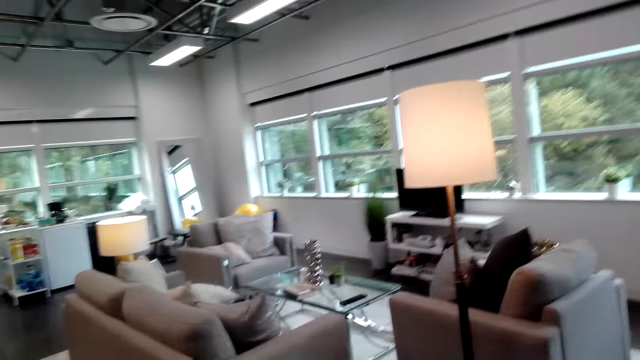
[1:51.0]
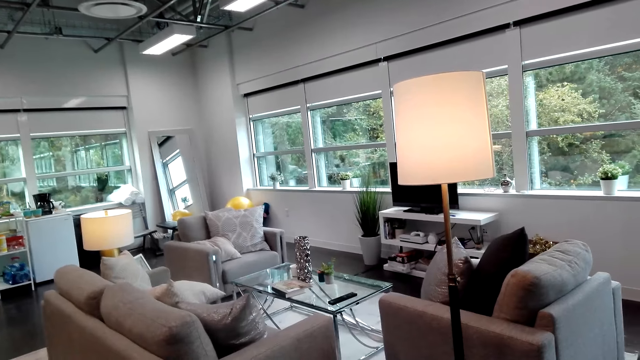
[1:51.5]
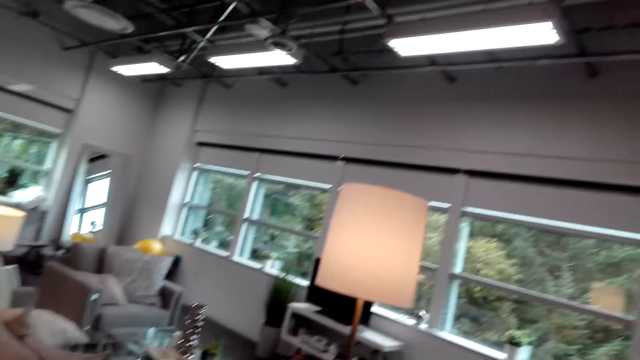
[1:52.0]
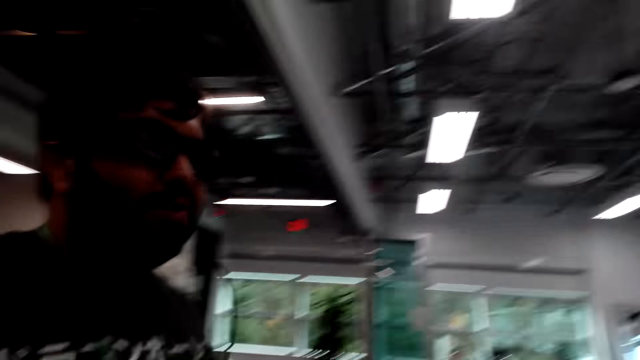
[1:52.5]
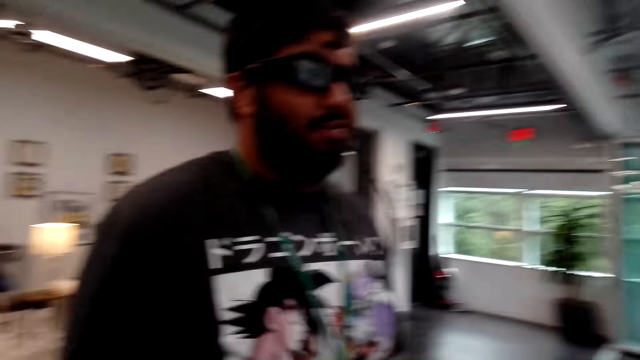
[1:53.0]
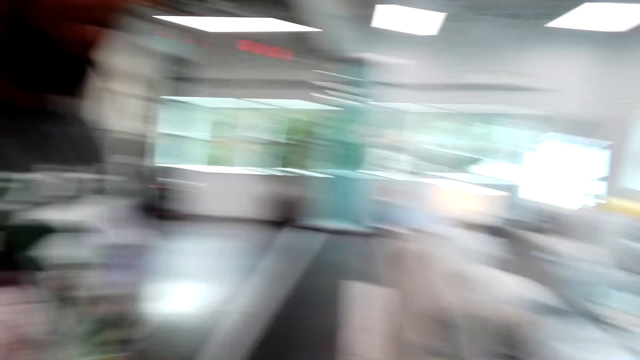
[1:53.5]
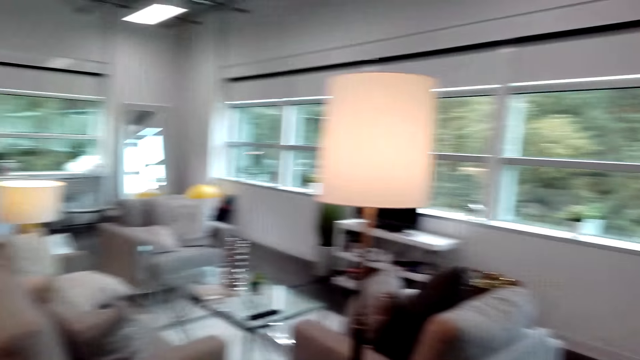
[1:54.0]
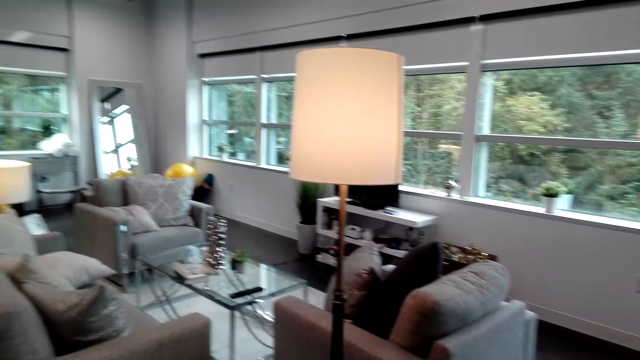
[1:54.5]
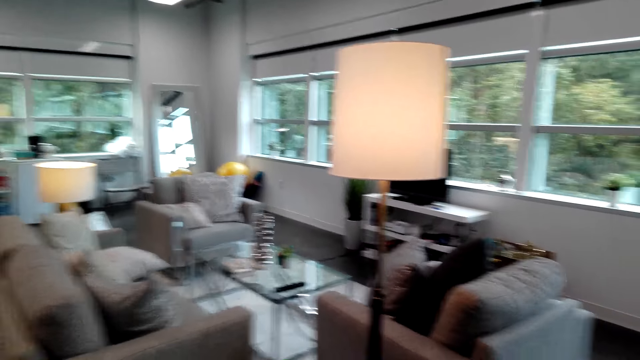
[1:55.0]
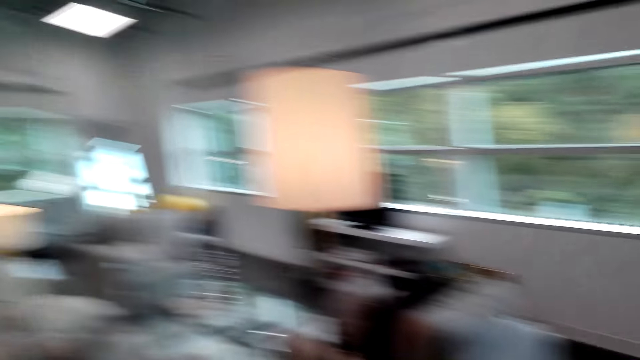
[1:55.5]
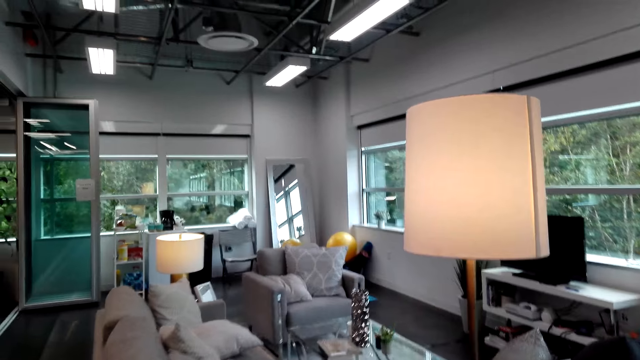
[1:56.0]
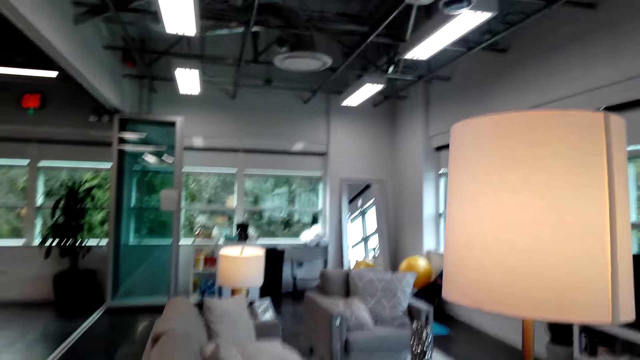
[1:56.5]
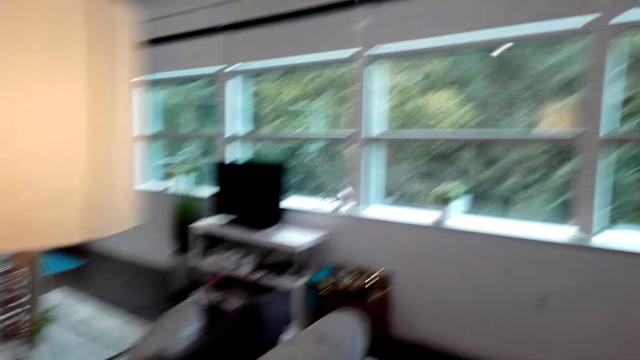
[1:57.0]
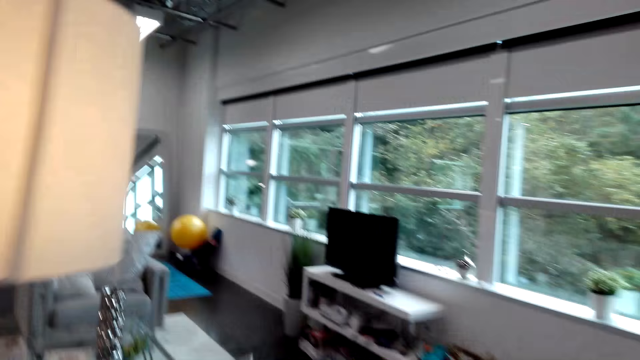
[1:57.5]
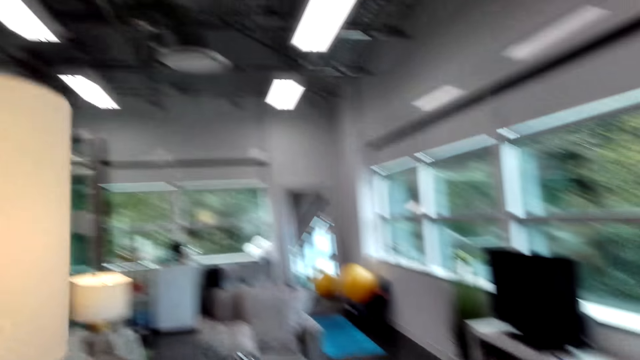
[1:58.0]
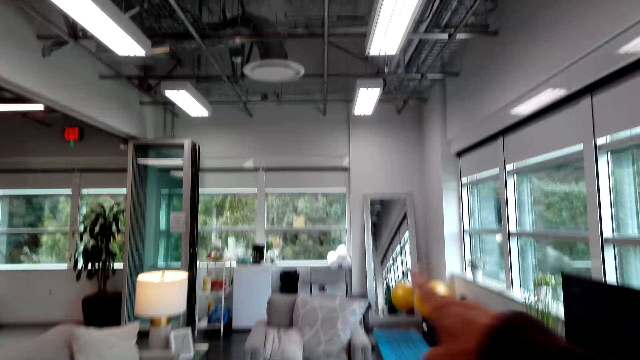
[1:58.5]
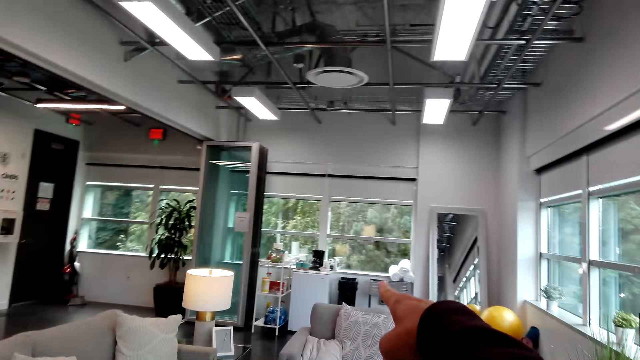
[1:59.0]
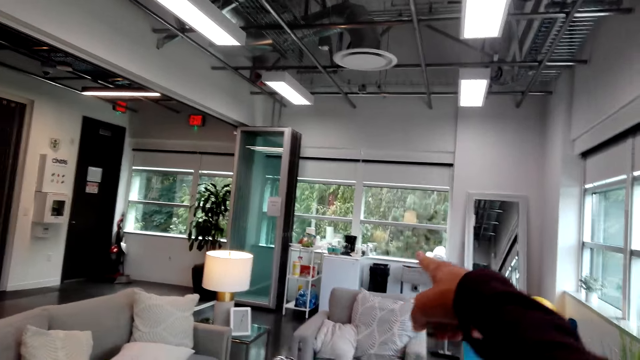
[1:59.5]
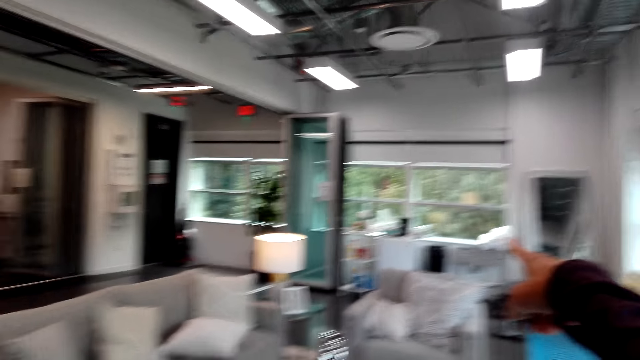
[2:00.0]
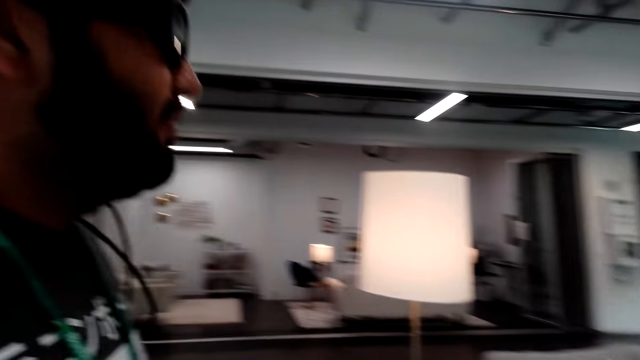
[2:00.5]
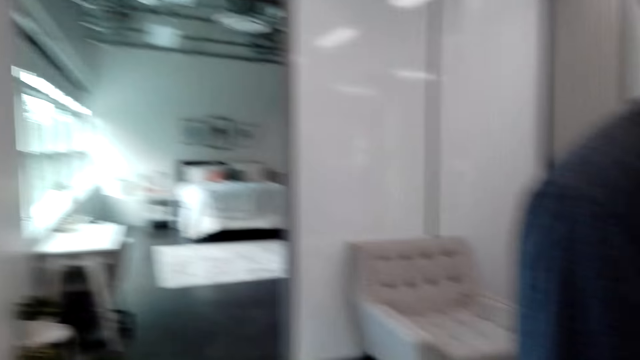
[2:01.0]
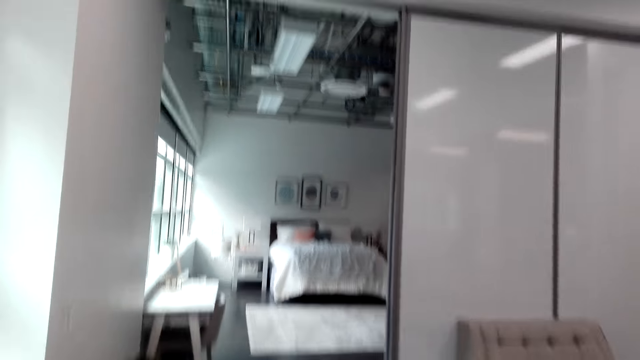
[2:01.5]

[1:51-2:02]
The camera wearer points towards the kitchen with her right hand.

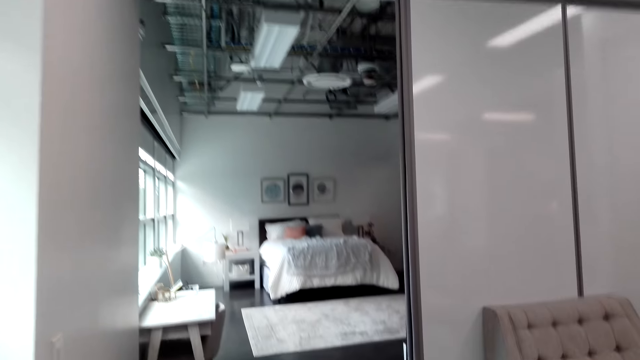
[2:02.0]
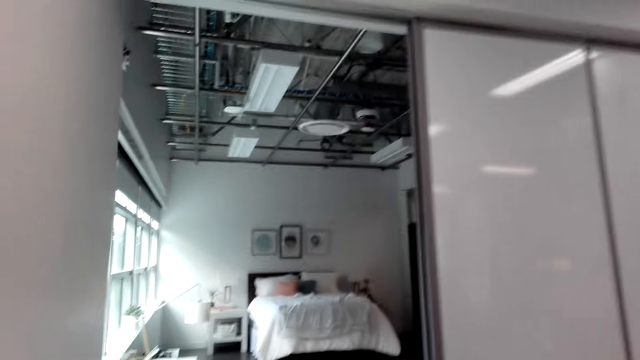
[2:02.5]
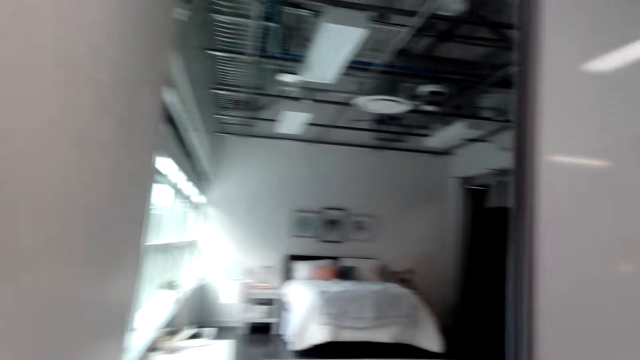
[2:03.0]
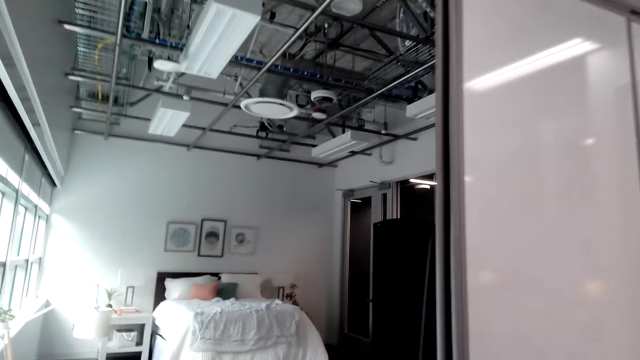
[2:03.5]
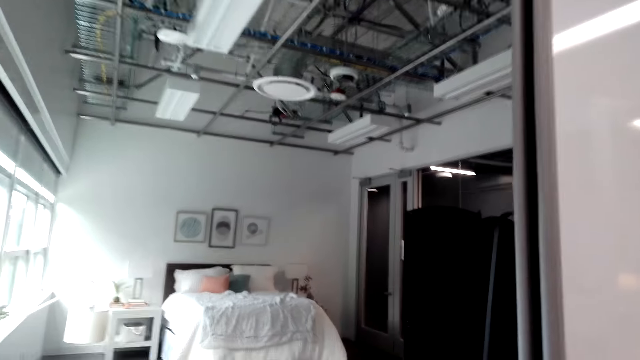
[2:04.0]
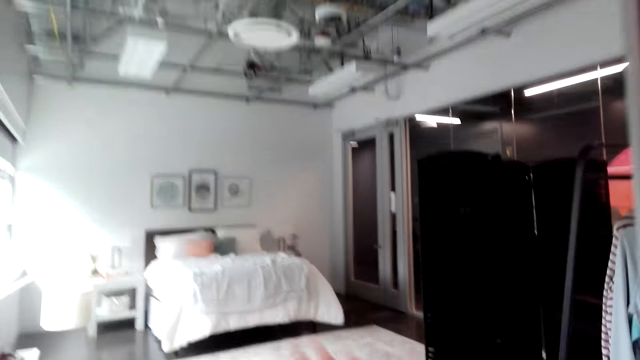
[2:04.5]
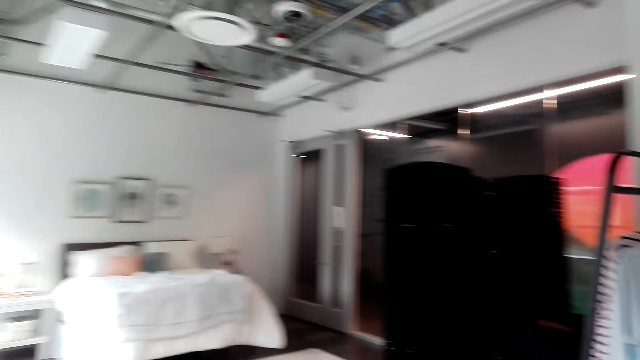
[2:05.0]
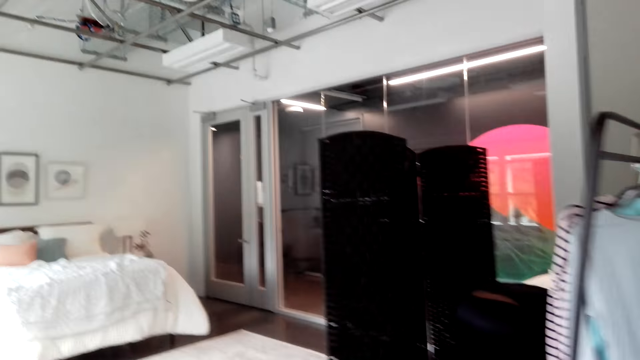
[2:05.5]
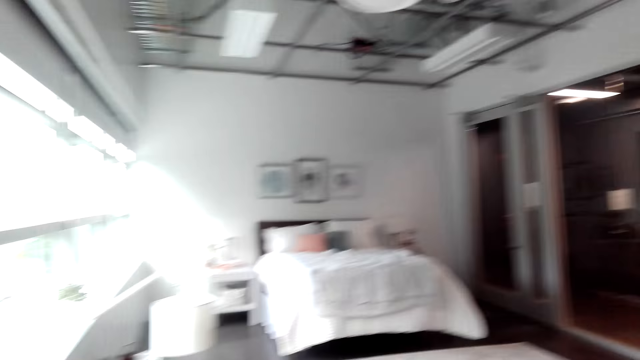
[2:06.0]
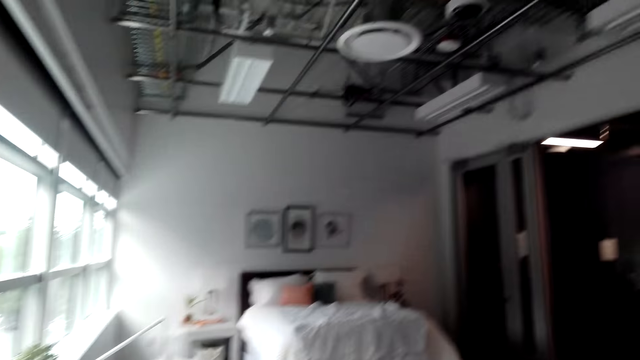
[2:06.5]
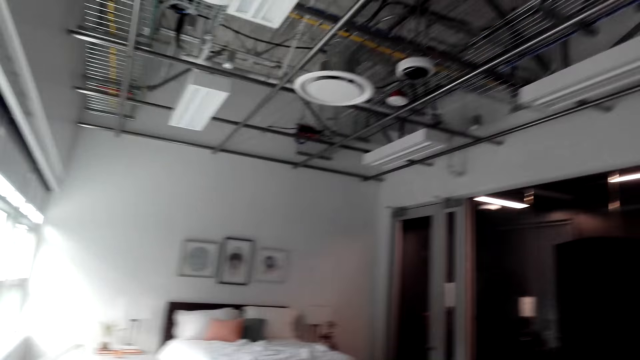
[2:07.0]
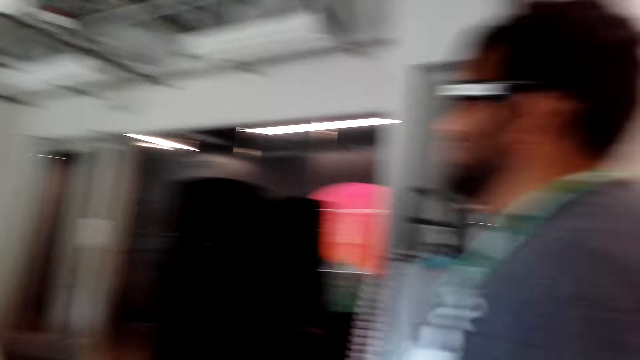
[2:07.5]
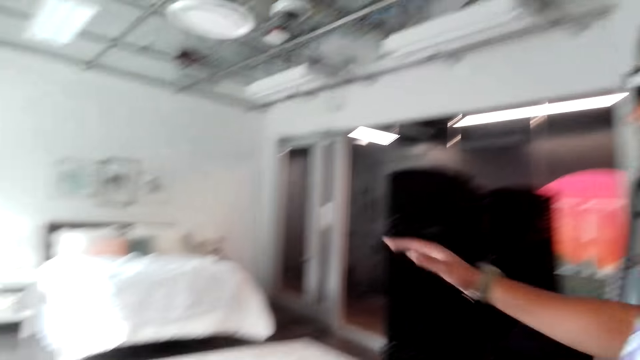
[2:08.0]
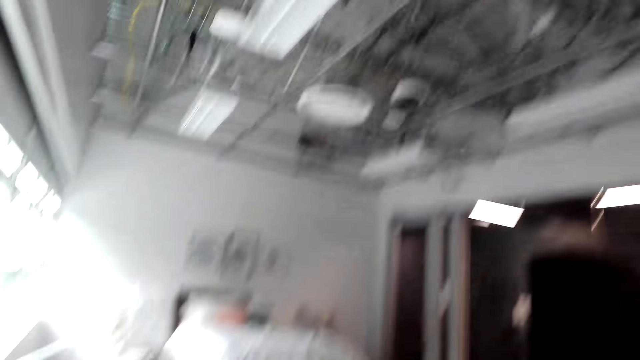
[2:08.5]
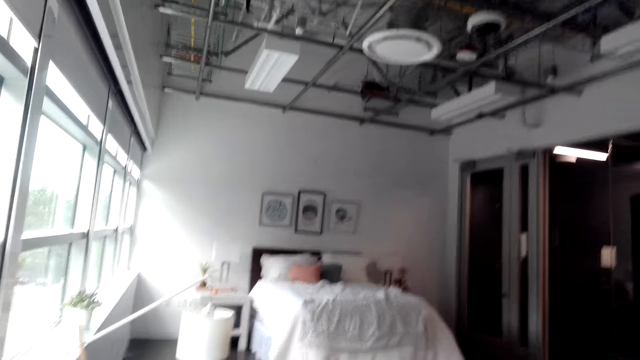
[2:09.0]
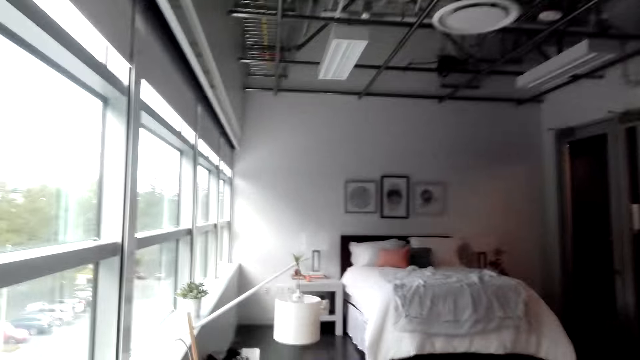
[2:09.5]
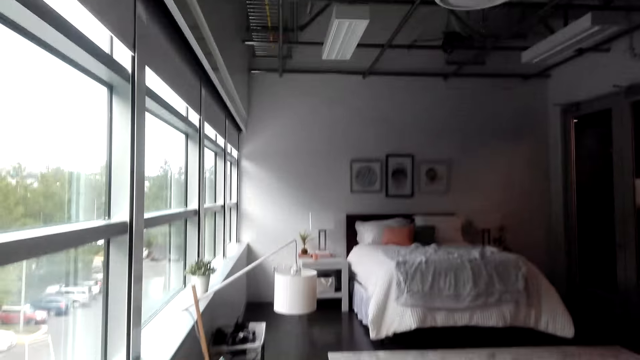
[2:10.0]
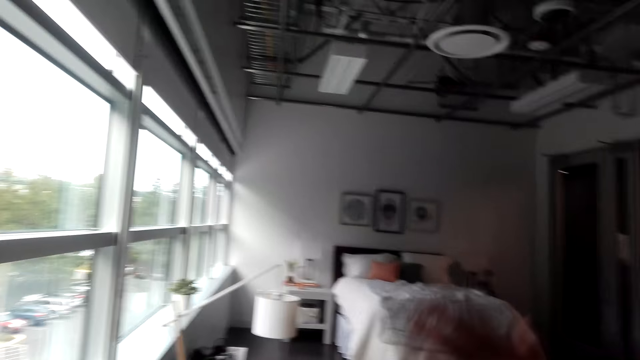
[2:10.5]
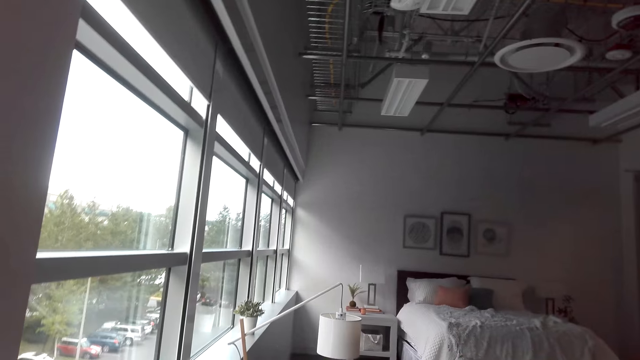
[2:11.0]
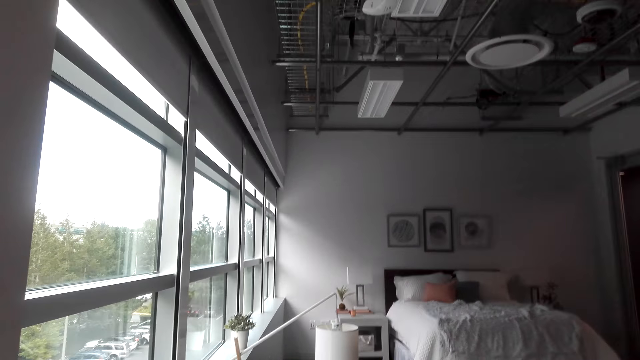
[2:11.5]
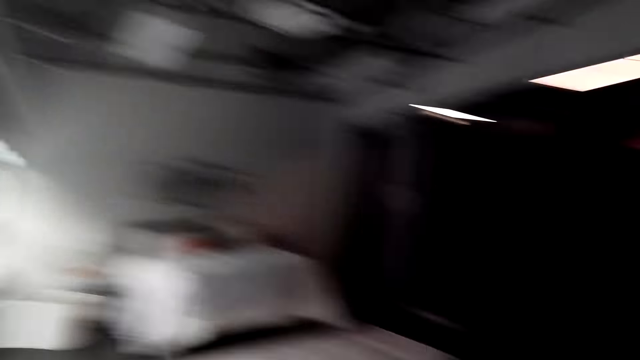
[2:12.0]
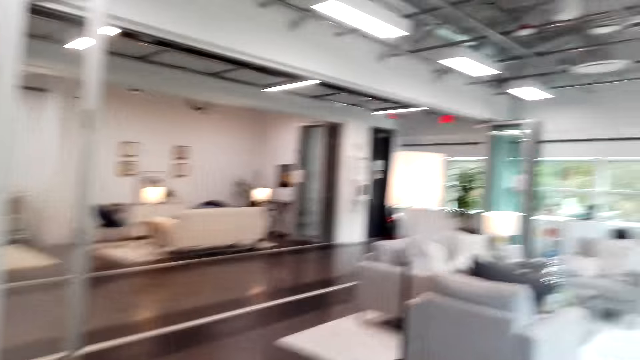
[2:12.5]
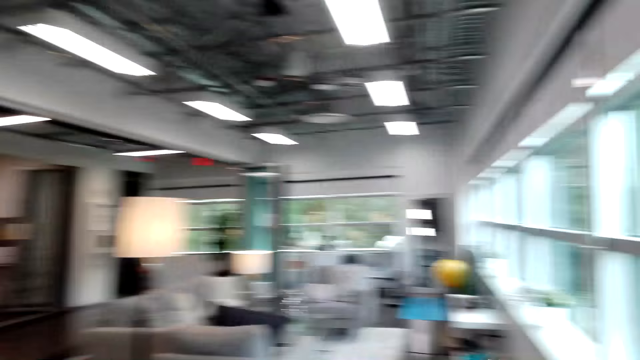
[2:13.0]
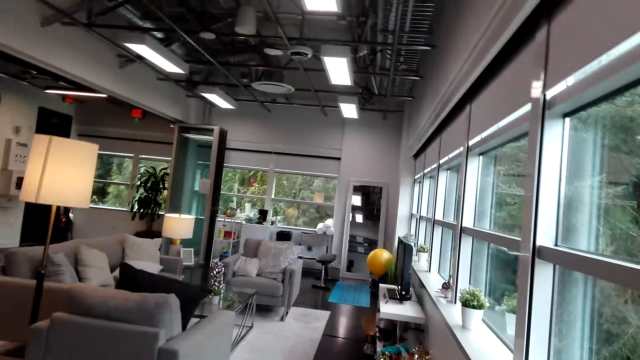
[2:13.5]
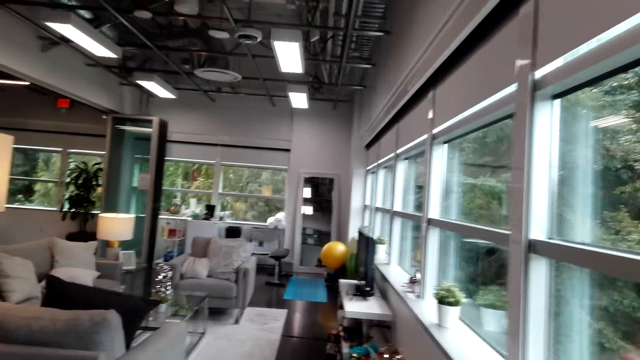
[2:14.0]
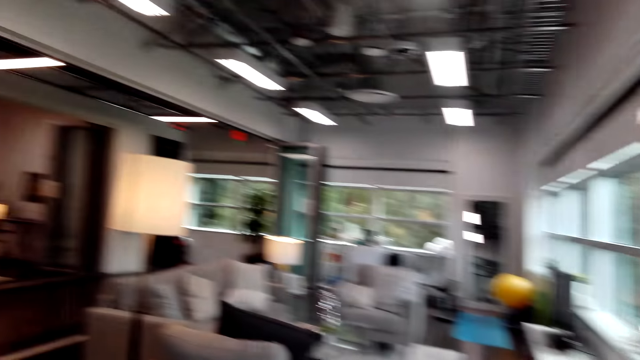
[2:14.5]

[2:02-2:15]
The camera wearer walks into the bedroom with a man. They do a hand movement. They converse with the man. The man does a hand movement. The man does a hand movement again. The camera wearer does a hand movement. They converse with the man.
